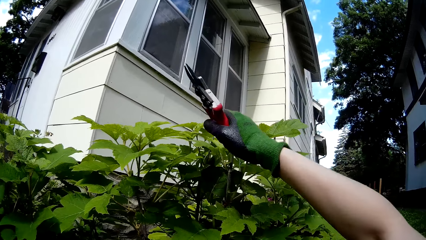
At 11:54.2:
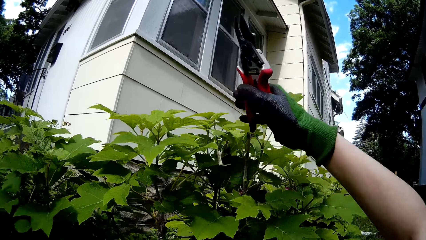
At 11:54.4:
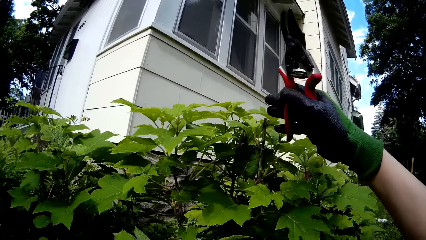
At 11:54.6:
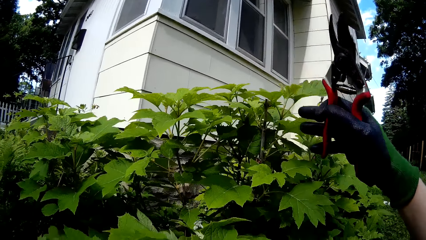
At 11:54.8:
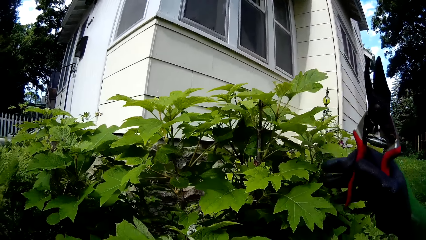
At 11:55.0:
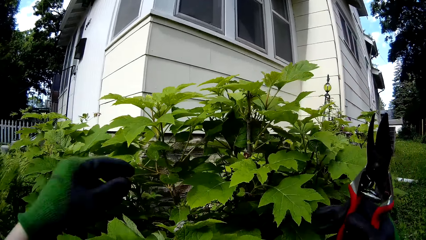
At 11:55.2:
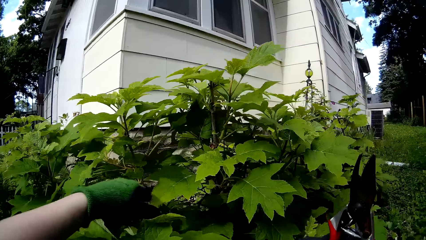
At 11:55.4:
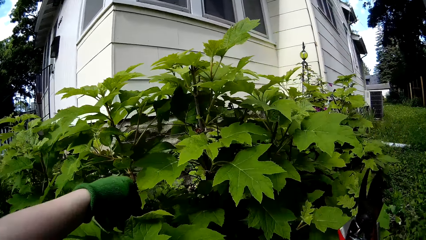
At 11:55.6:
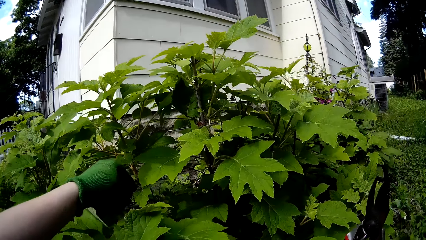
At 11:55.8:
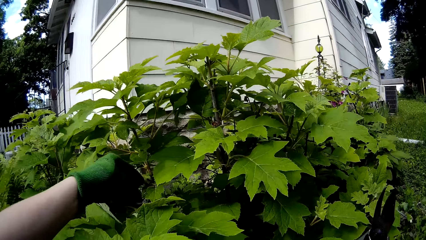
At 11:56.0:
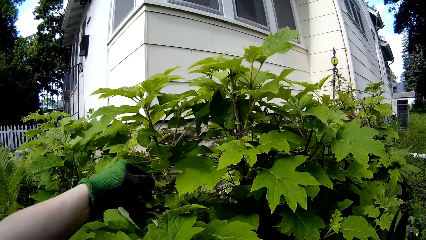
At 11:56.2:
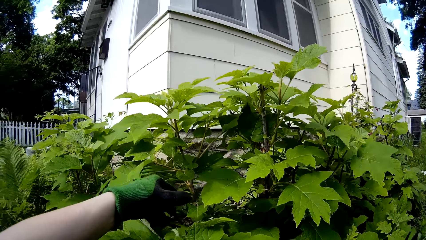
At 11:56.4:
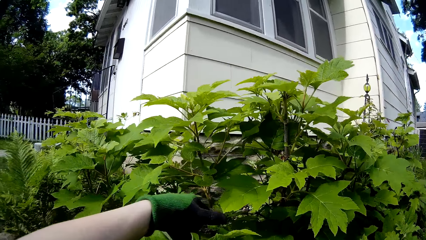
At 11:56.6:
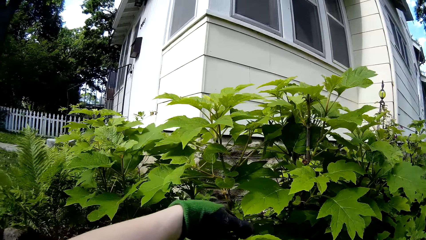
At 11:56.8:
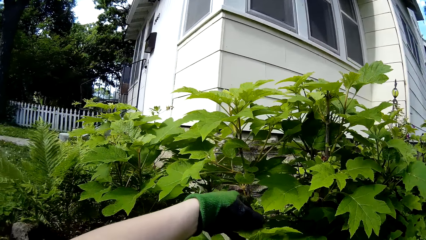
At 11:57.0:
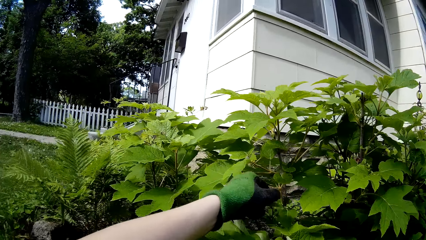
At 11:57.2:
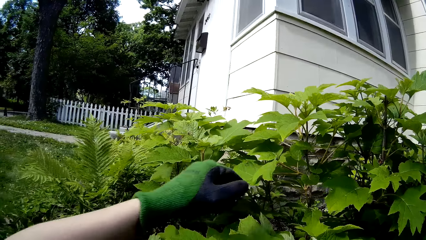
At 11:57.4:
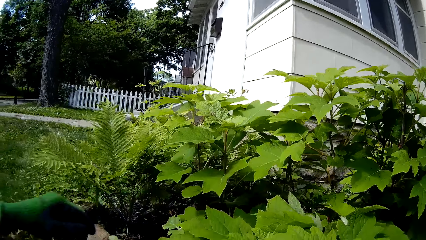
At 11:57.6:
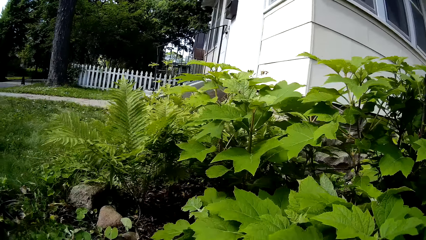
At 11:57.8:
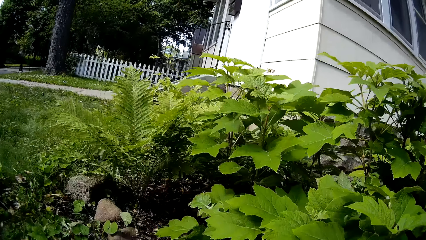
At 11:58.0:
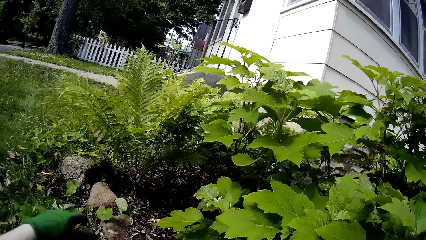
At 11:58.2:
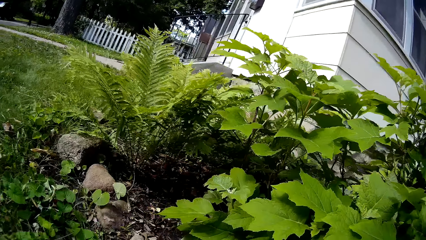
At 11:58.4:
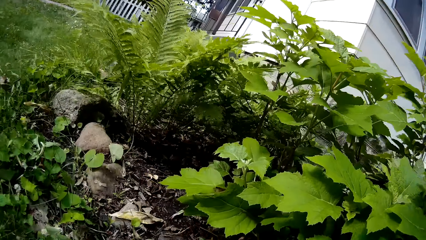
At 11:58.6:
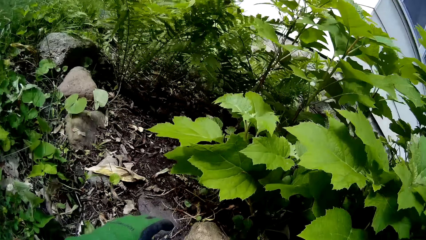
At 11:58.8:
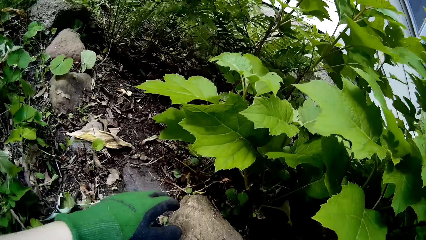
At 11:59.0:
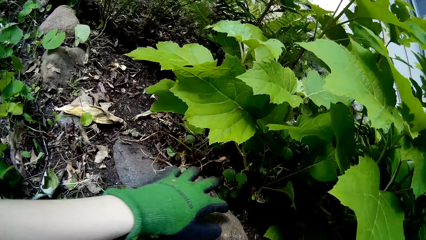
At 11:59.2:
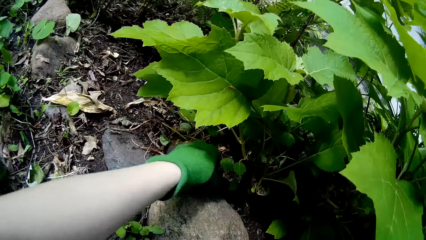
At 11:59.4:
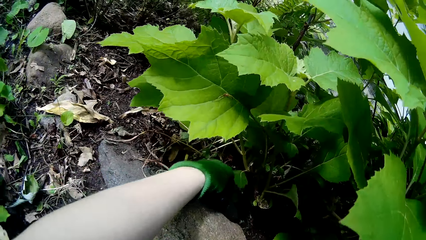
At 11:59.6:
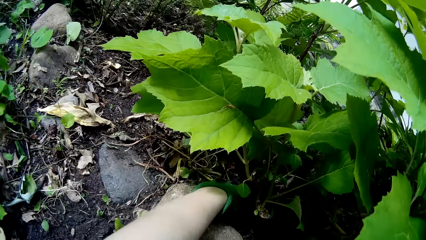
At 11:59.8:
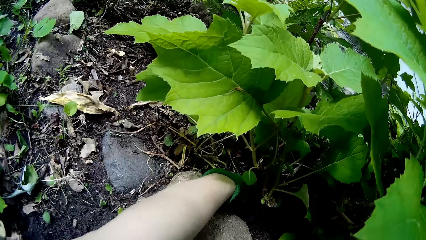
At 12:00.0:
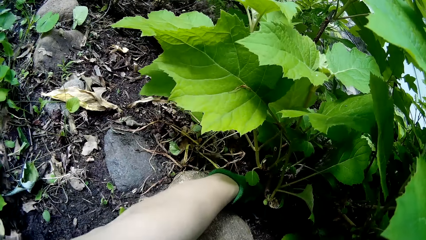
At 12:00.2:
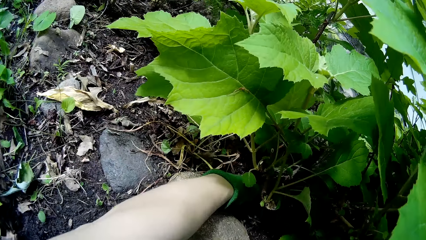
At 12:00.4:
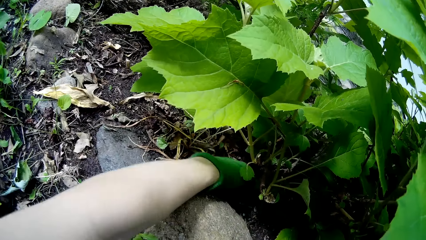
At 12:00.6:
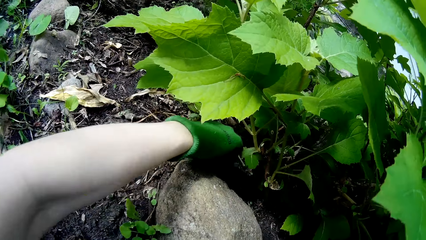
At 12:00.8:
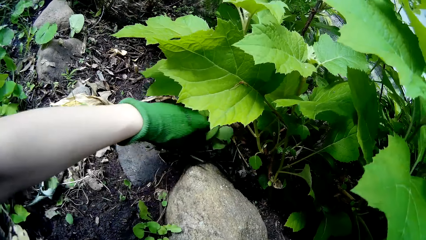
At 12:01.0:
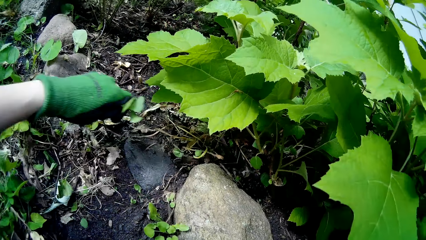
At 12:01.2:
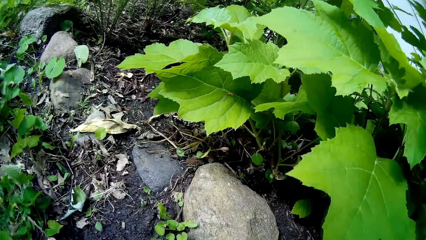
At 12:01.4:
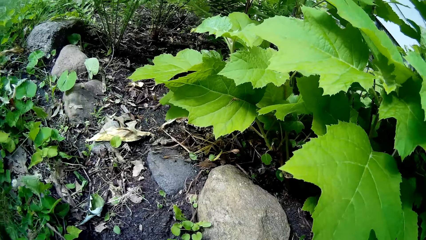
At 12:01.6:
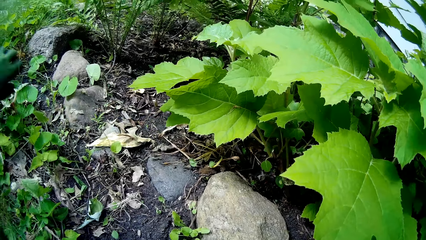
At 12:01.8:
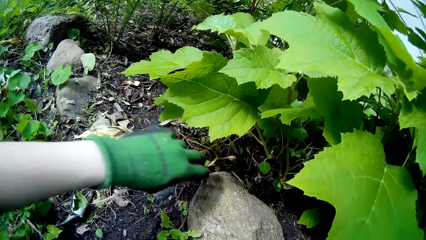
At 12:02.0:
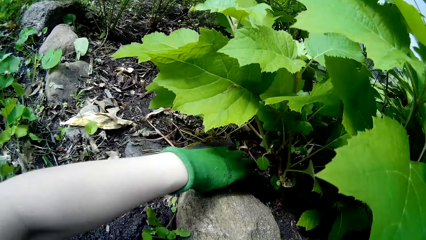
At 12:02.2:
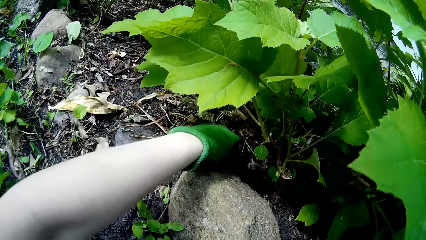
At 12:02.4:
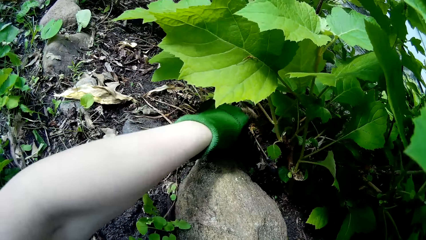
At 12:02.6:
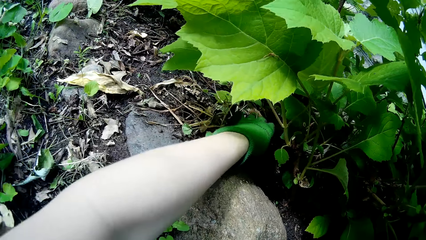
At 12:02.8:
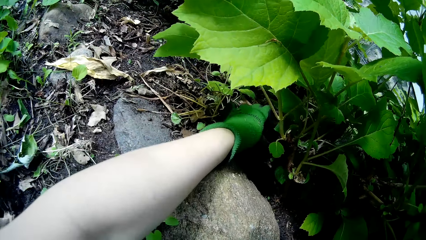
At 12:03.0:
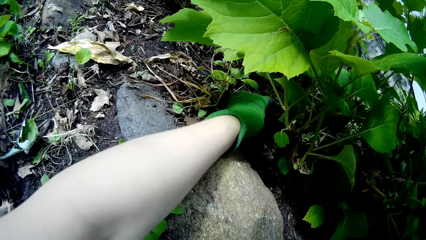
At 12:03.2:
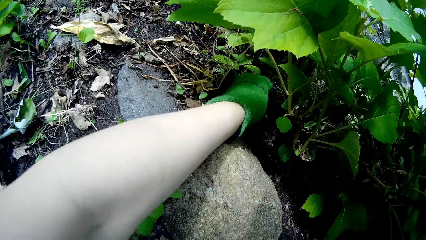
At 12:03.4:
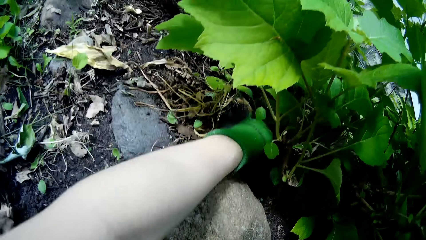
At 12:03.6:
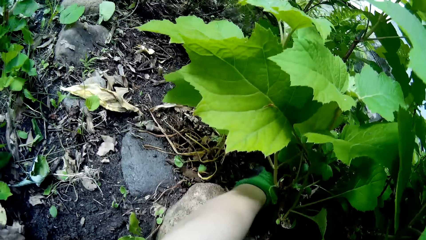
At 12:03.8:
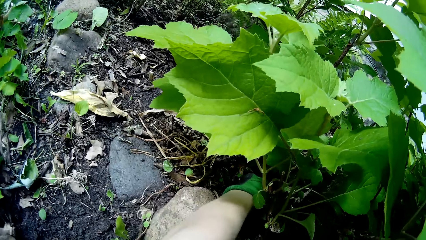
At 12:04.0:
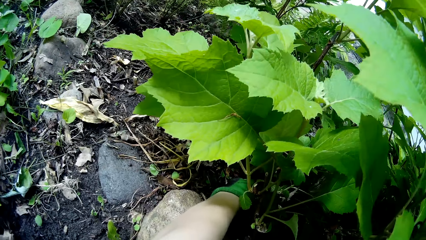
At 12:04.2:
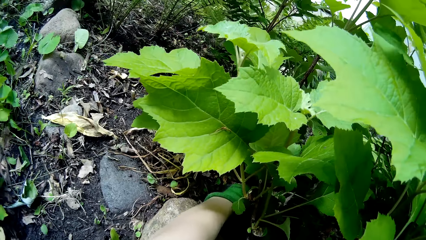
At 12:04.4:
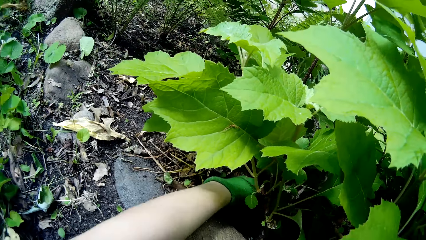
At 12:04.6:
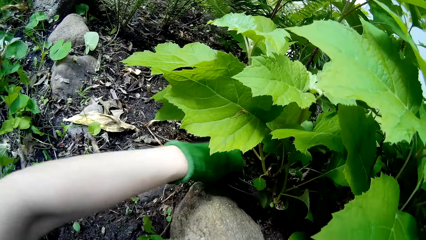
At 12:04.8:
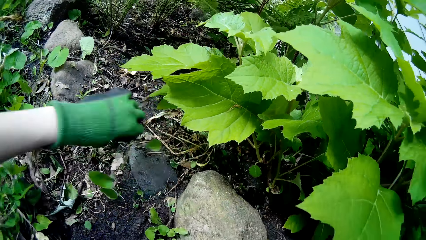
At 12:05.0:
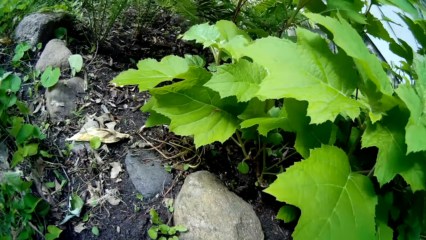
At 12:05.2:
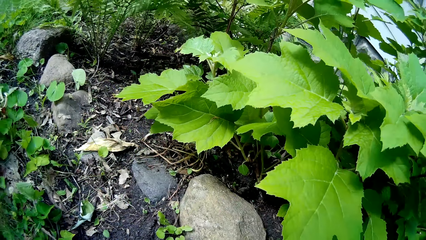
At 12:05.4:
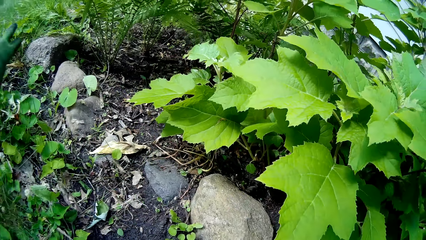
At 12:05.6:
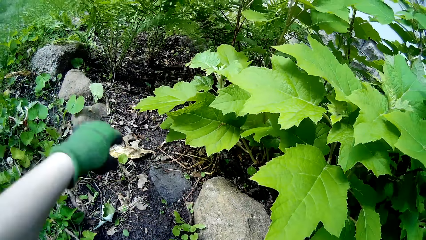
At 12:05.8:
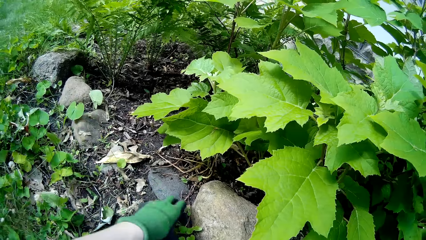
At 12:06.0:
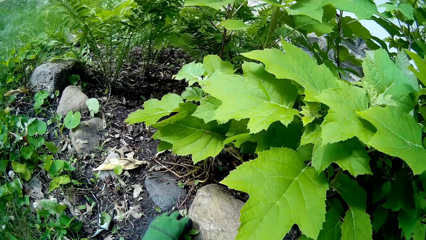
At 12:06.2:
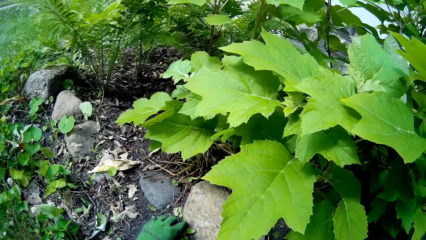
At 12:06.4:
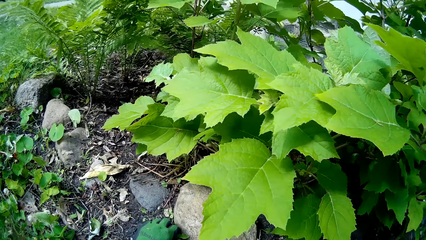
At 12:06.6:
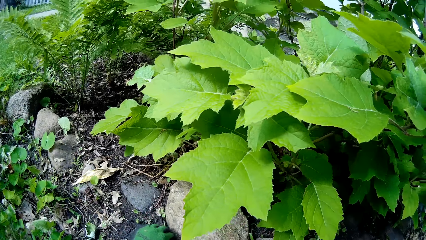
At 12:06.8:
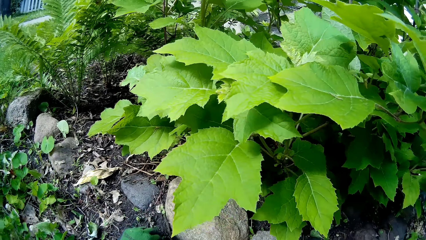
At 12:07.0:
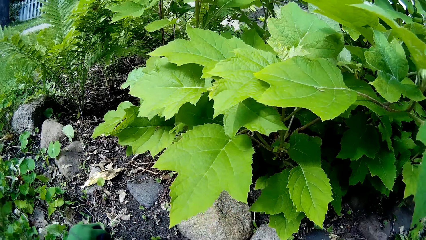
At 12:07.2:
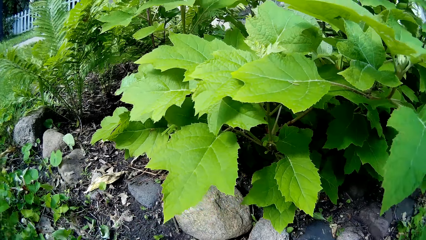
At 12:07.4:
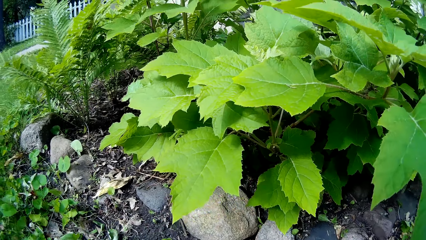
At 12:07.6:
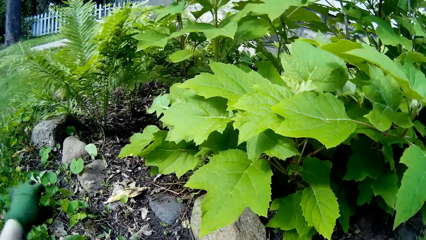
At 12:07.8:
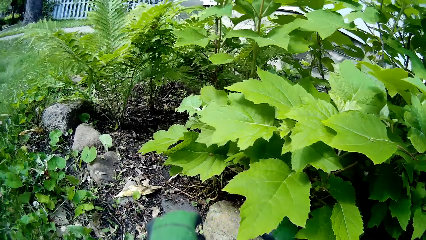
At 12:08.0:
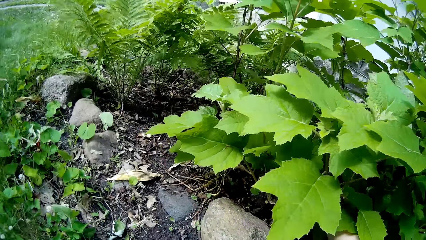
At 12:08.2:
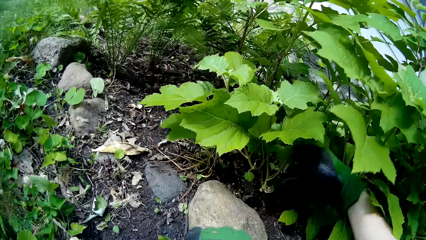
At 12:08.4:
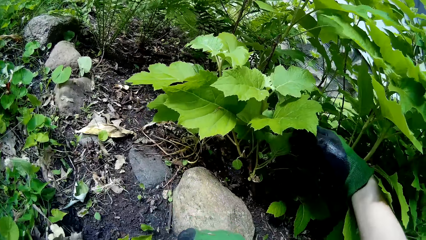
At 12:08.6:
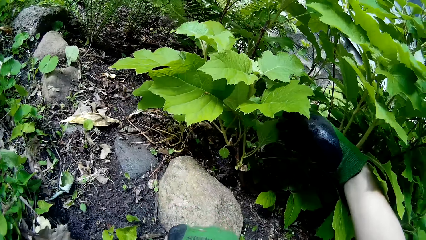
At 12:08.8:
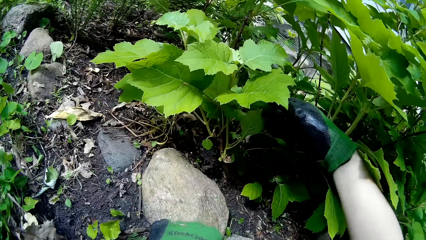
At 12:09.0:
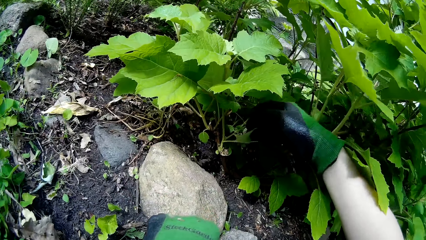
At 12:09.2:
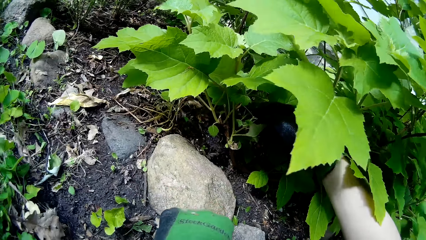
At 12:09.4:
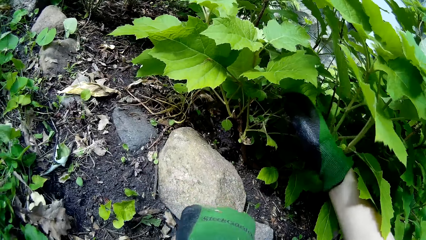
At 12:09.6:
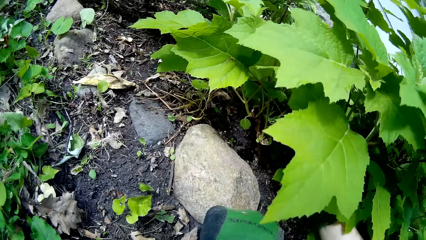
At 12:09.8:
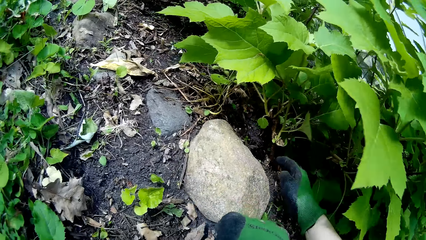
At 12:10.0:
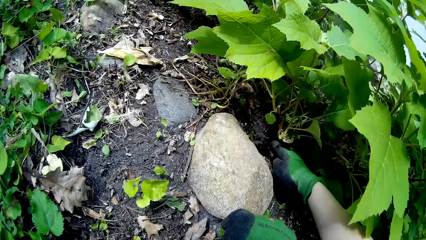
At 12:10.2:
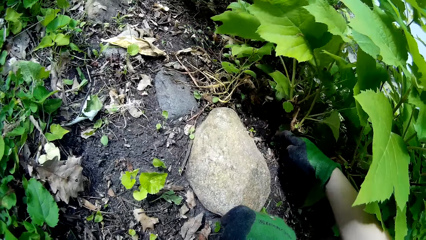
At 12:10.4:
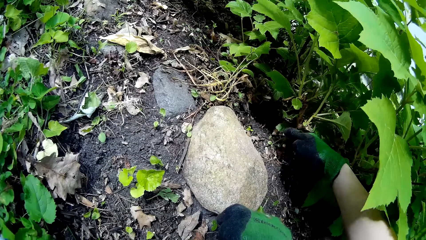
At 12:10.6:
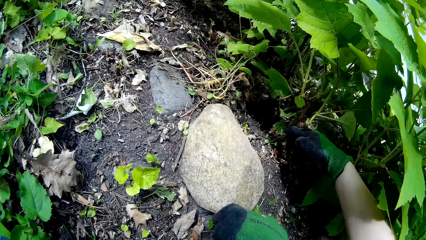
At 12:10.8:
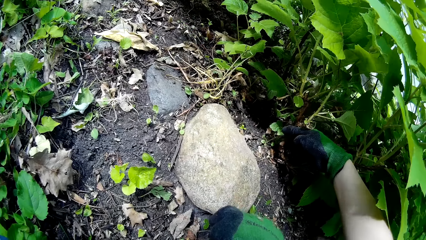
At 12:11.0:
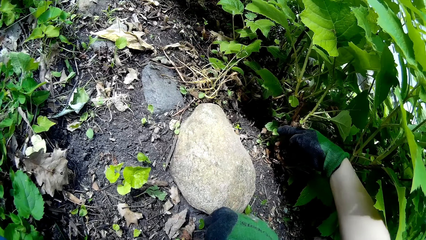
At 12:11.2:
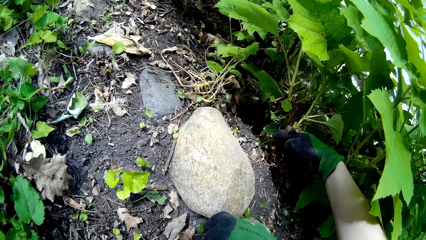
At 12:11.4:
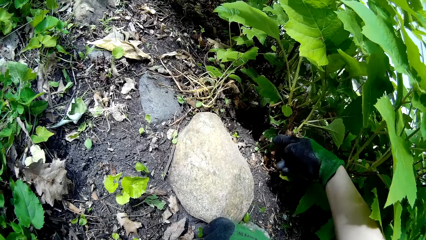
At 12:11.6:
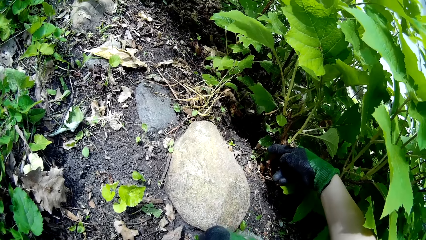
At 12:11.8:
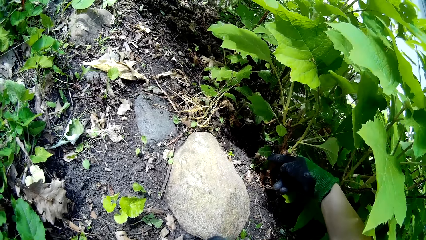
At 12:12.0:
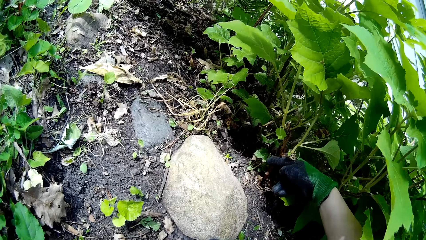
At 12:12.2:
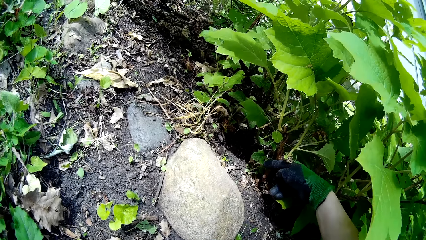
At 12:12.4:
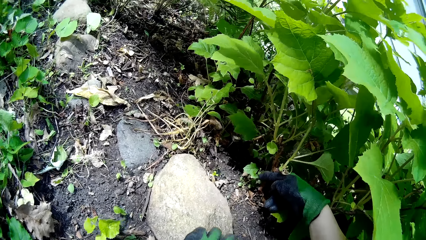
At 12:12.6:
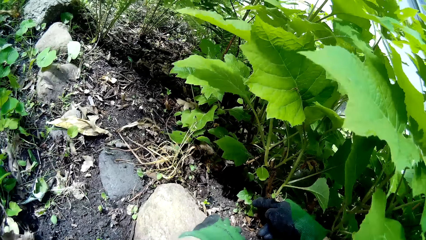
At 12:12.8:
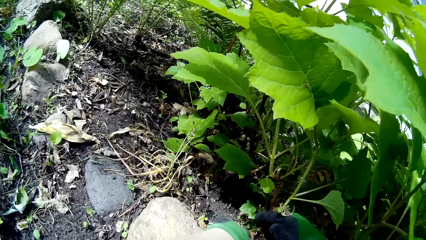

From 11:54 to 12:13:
The camera wearer picks the cut off stem from the plant with her left hand. She throws dirt. She uproots the plant. She picks weed from the ground with her left hand. She throws the plant. She picks weed from the ground with her left hand again, repeatedly. She pushes back a stem with her right hand. She touches the plants. She pushes back the stem with her right hand again.
